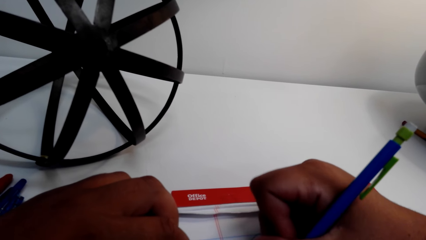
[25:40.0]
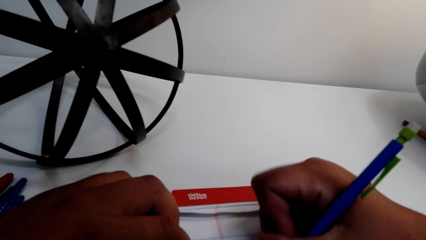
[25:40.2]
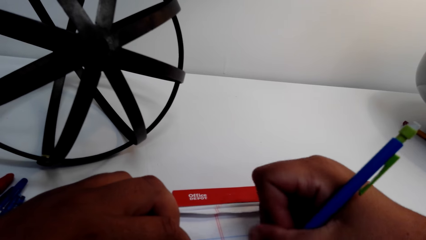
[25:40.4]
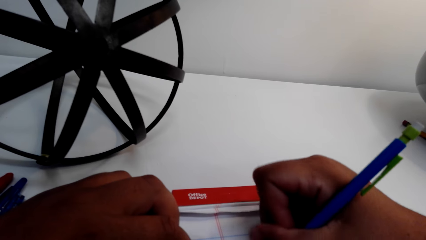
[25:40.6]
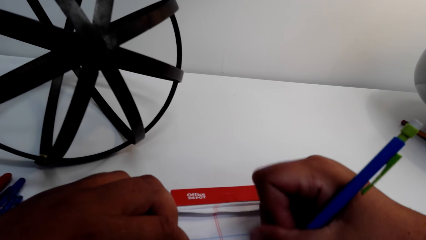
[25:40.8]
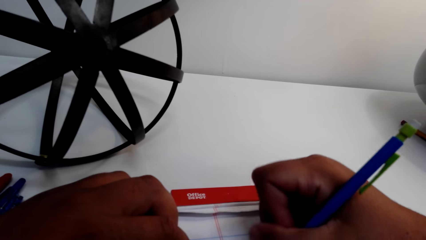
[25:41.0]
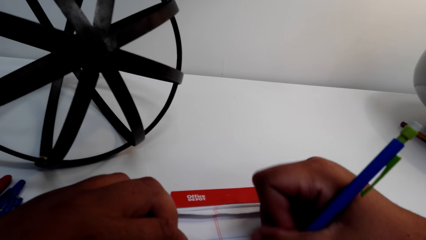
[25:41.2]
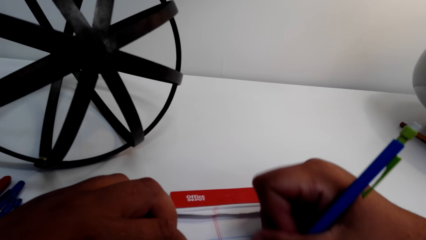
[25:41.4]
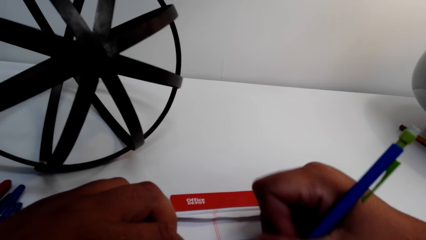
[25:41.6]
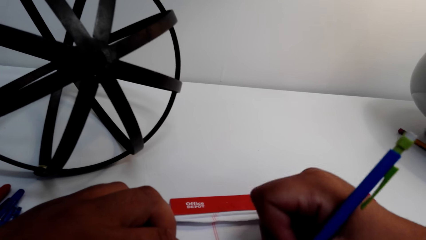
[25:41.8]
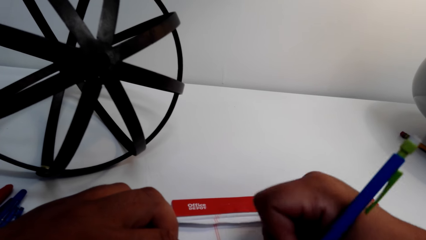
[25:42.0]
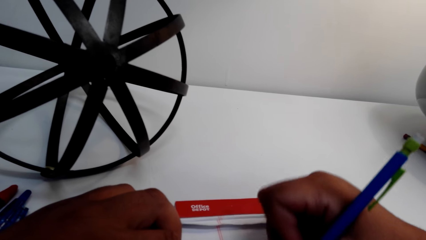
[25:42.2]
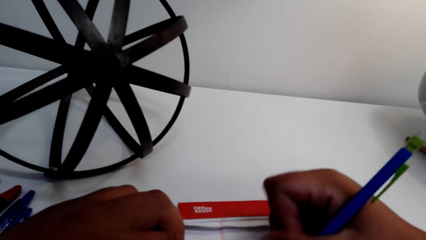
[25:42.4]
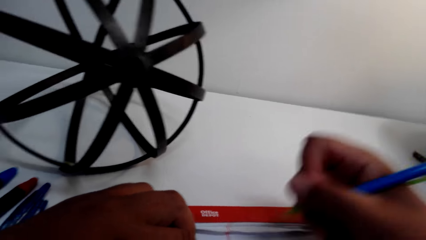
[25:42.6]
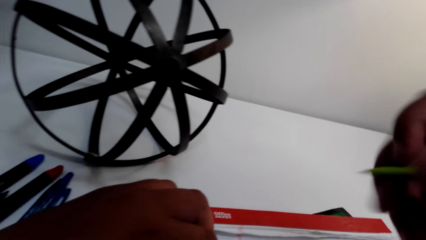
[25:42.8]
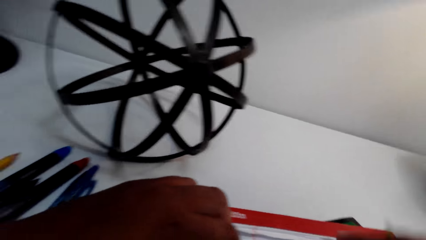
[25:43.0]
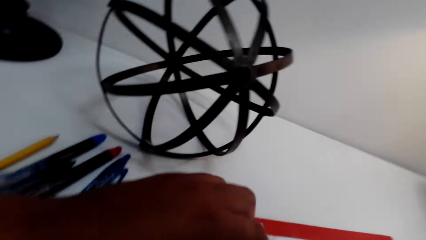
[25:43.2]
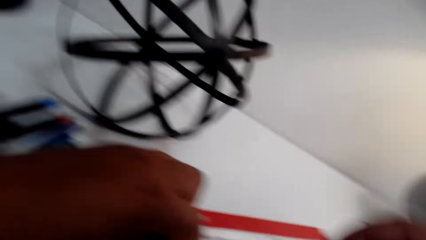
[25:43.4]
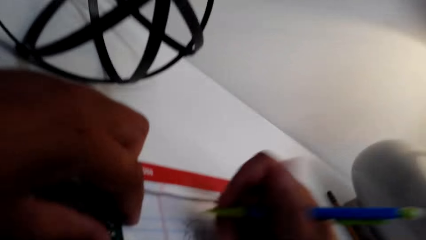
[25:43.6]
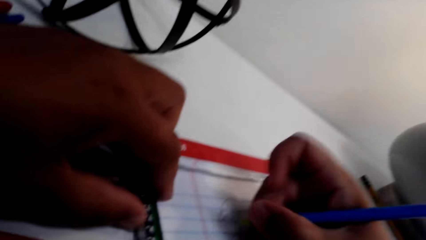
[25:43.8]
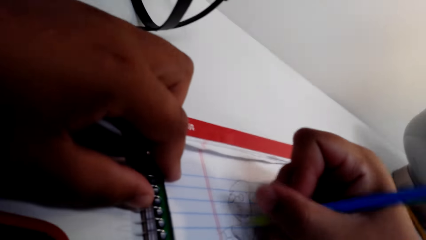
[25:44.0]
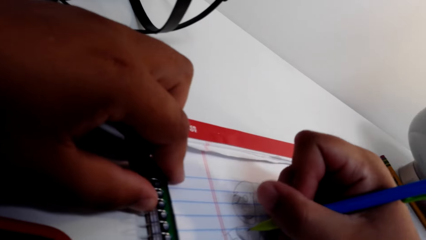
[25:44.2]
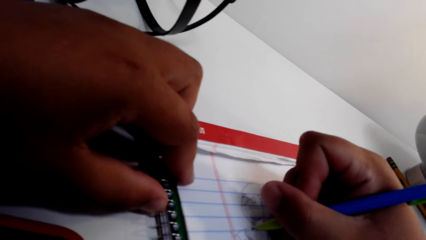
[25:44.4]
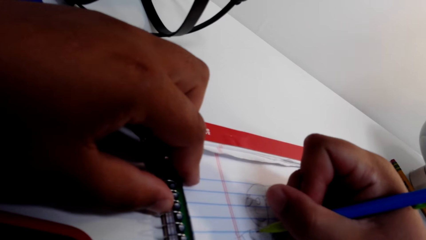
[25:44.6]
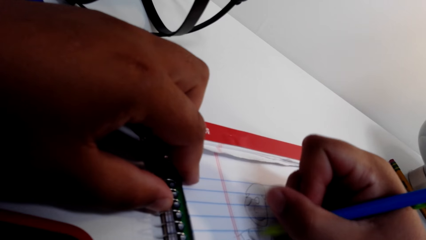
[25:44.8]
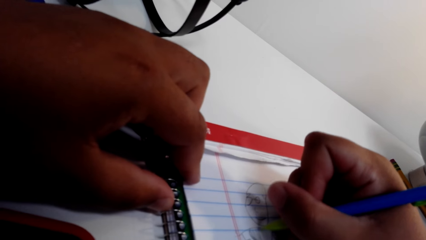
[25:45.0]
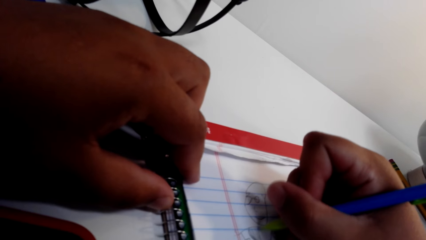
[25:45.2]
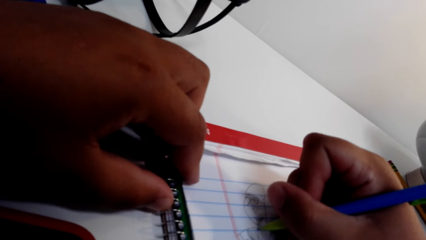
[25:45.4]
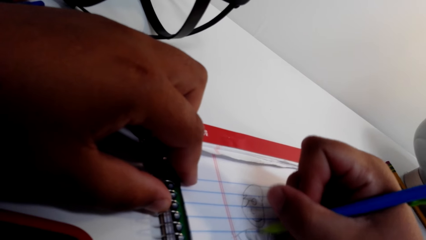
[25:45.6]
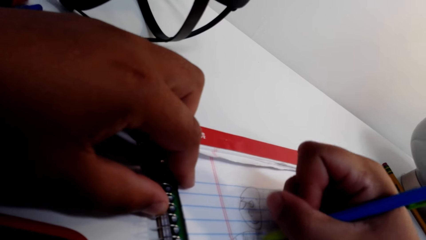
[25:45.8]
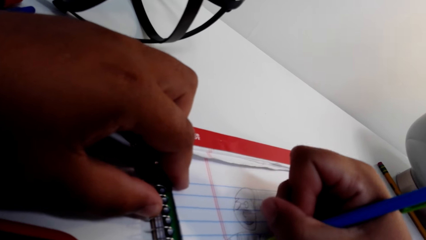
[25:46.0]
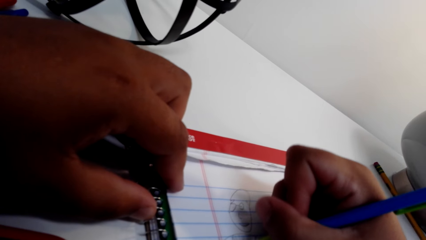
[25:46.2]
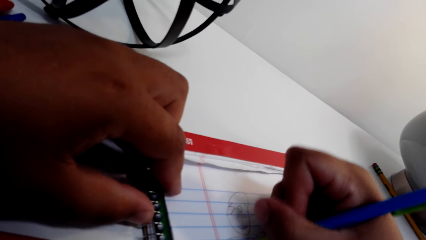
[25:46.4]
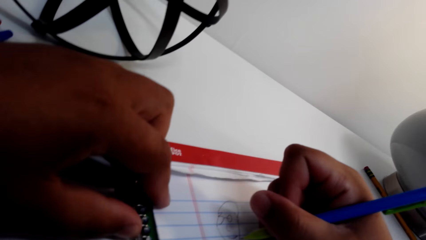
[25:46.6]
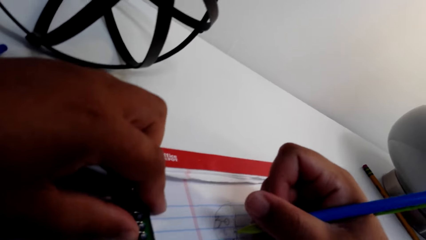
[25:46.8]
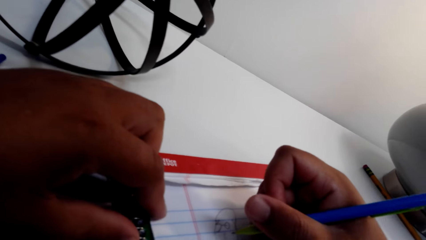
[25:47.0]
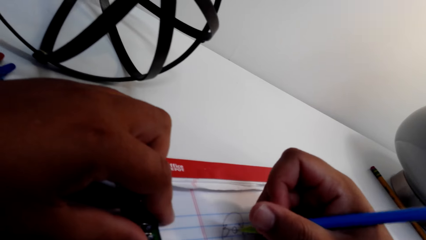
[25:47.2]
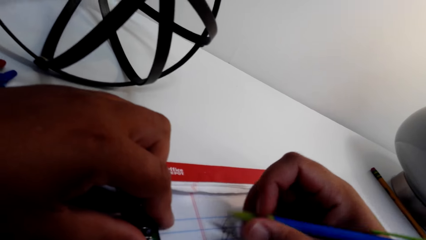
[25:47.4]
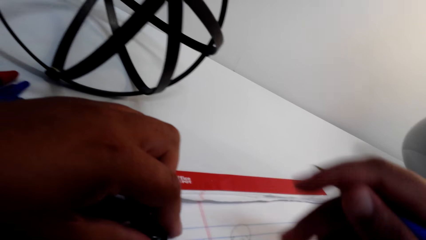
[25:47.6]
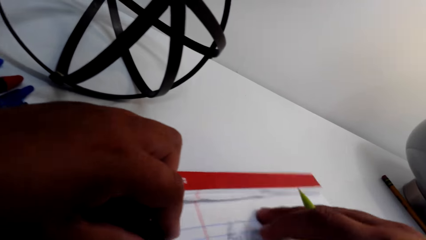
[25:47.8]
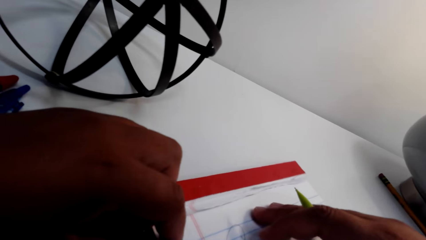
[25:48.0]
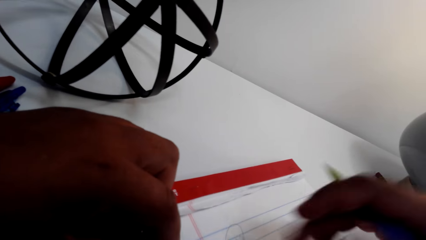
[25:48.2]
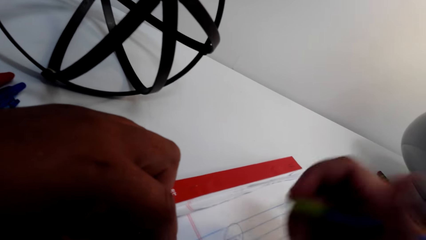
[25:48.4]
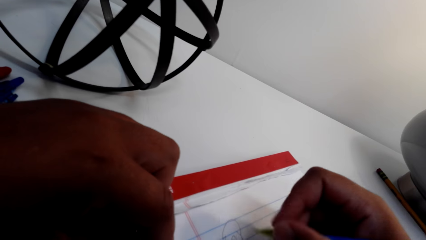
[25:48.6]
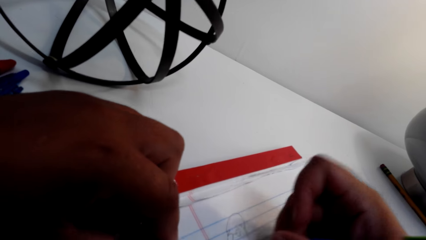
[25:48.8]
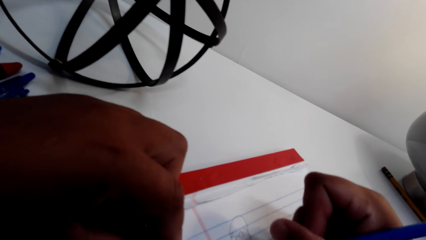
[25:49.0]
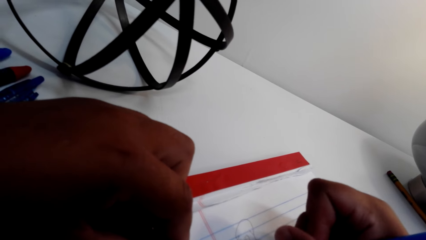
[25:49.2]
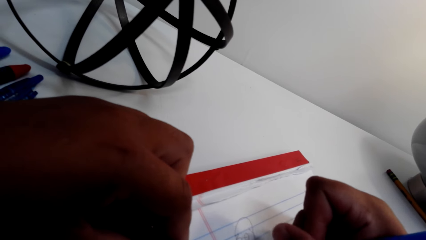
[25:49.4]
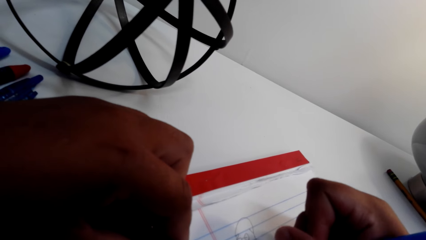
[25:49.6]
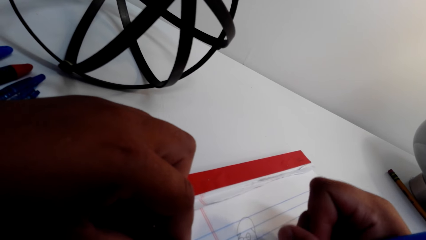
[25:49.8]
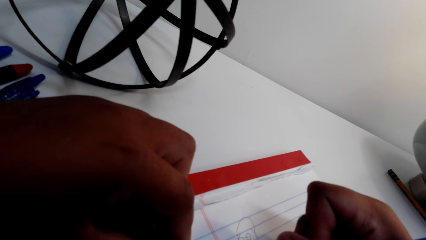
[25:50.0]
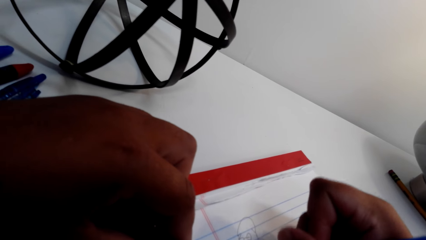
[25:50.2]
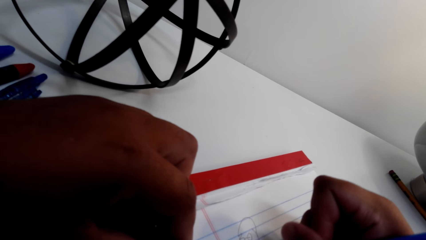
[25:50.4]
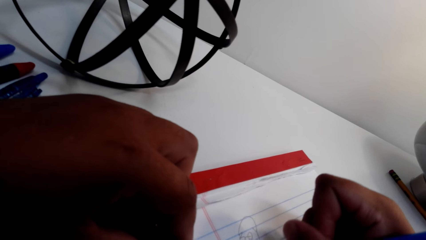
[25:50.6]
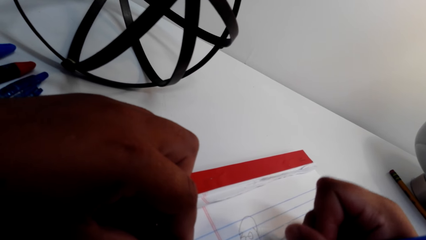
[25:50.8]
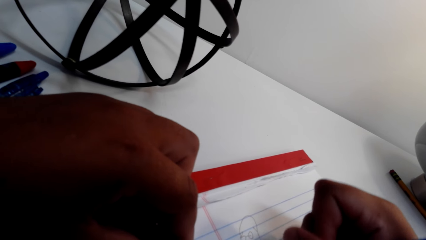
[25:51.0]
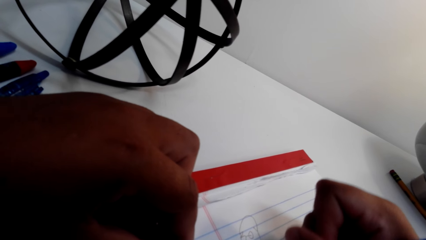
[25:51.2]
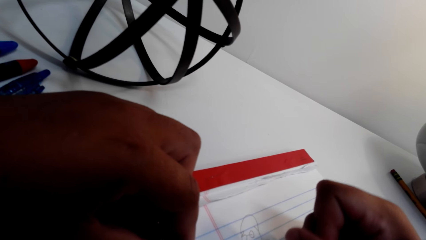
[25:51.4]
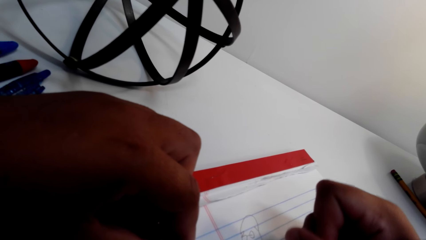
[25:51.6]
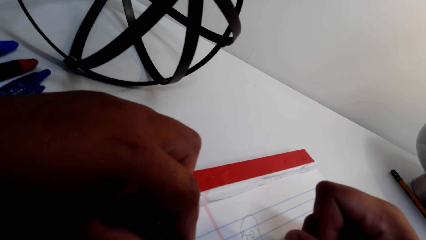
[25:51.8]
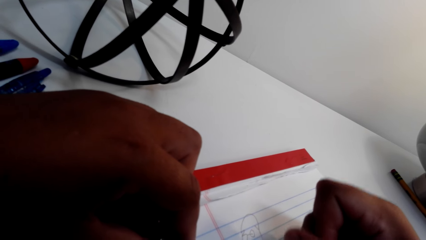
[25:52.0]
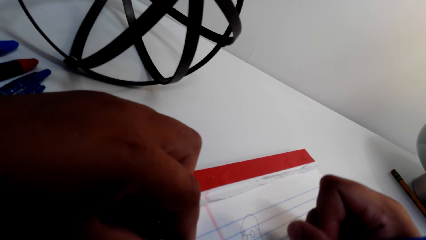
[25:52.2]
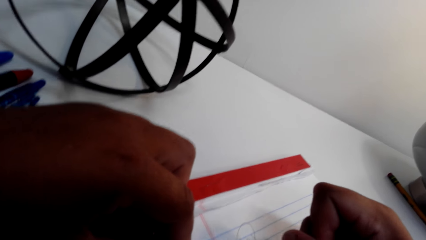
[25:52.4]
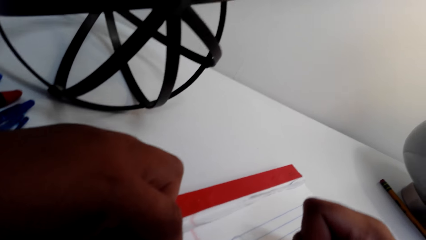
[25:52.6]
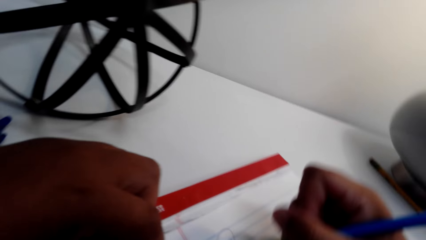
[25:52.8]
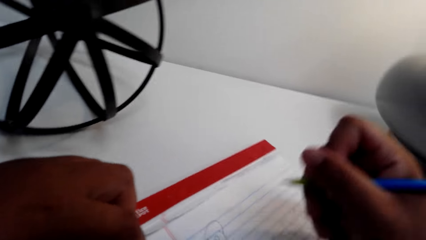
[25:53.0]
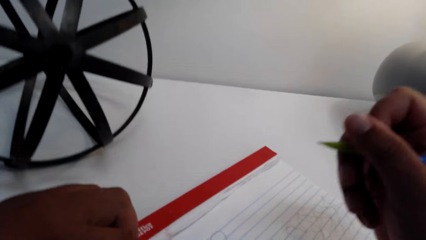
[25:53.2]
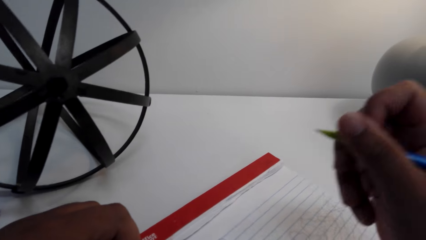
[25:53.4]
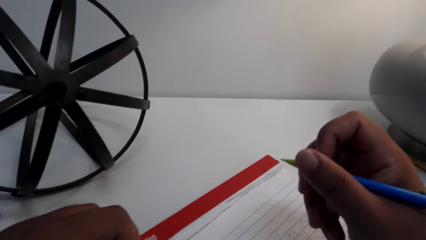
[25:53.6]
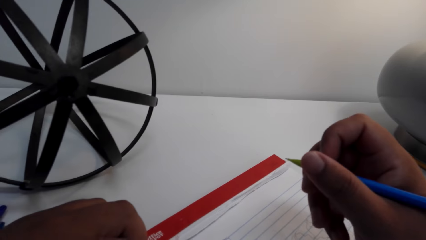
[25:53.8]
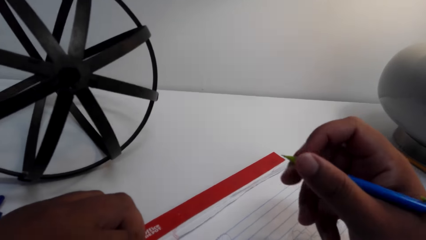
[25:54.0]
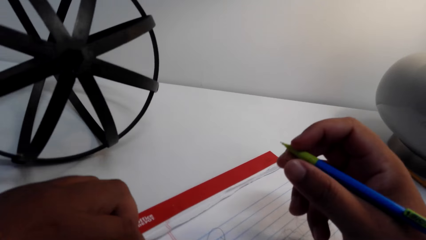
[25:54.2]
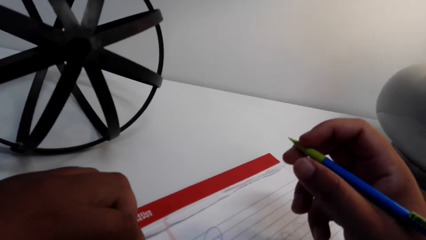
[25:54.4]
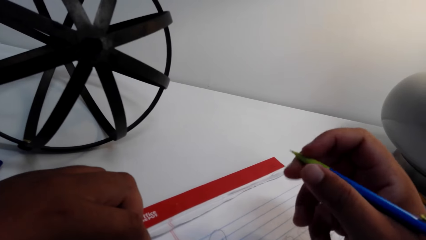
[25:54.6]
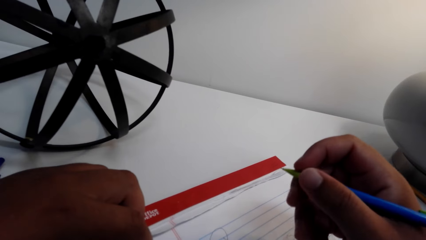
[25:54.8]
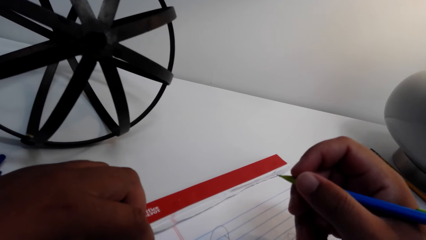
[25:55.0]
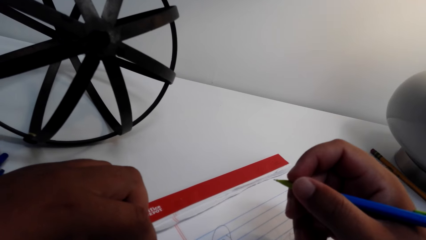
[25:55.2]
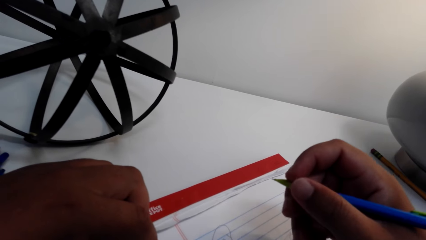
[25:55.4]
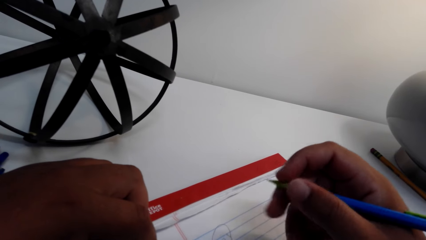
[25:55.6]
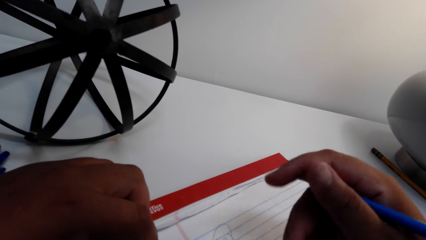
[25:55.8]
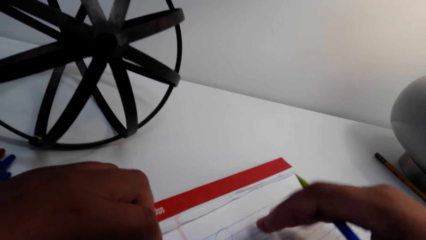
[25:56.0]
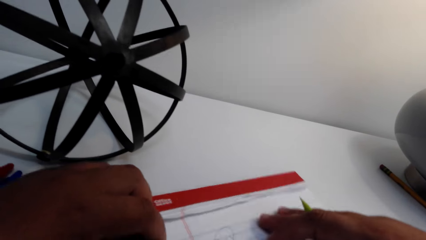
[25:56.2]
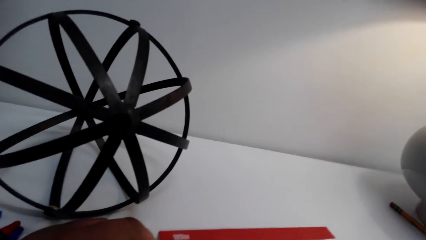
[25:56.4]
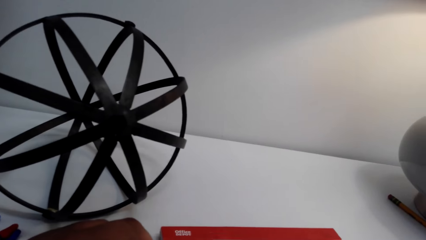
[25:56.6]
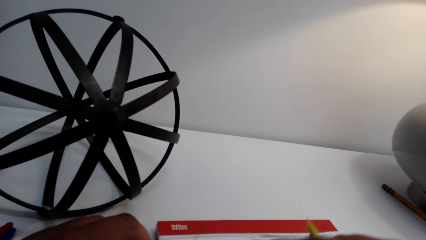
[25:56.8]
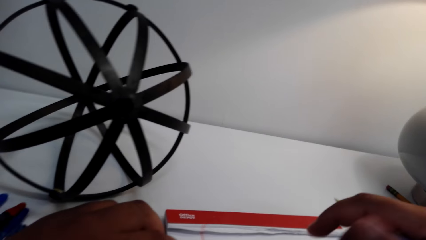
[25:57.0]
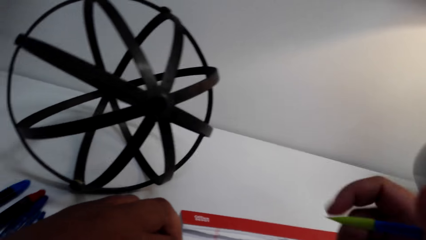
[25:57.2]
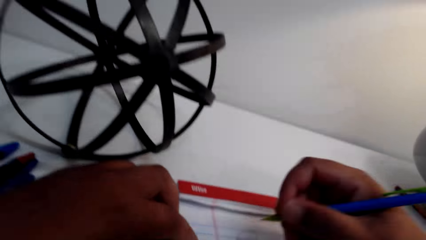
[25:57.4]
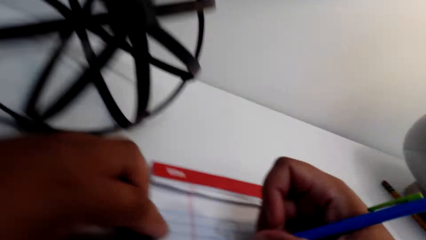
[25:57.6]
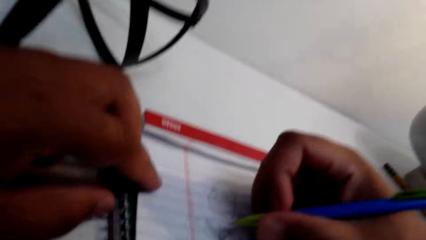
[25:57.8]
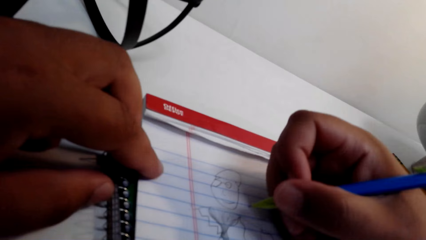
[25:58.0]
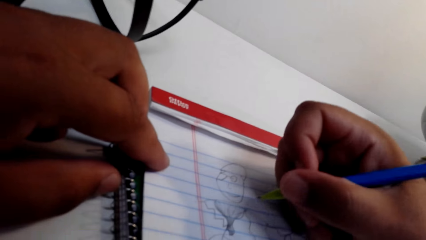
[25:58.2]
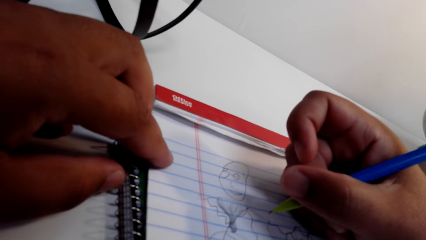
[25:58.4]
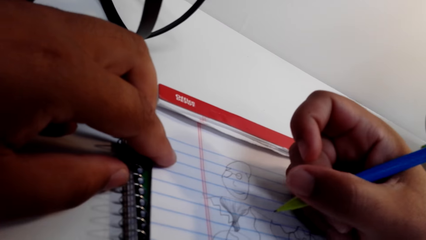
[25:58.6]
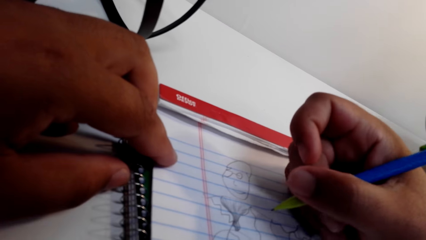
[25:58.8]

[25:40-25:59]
The camera wearer removes the right hand from the book. They draw on an exercise book. They turn the book. They draw on the exercise book. They hold a pencil. They turn the book. They converse.
